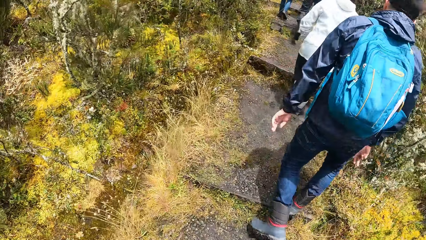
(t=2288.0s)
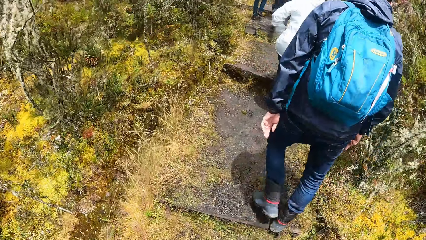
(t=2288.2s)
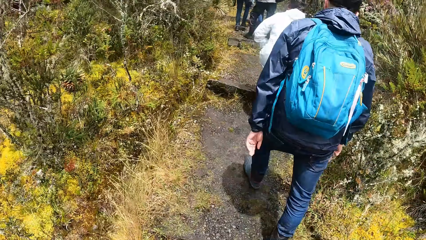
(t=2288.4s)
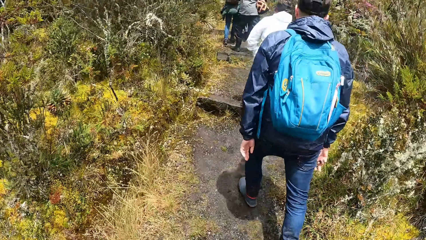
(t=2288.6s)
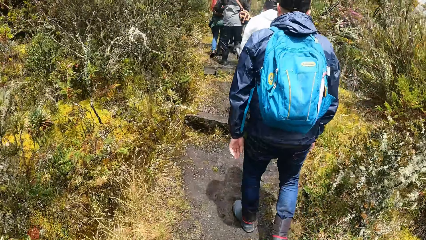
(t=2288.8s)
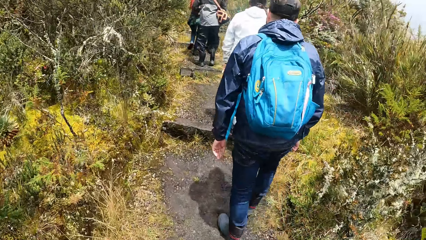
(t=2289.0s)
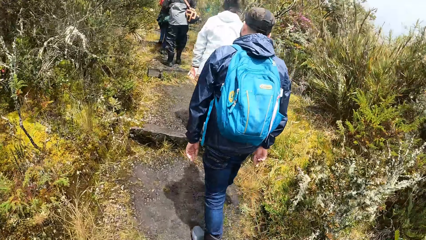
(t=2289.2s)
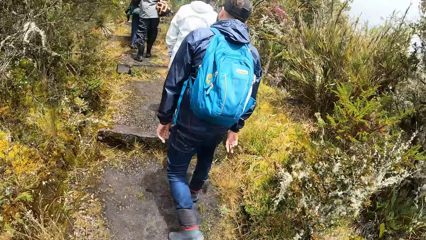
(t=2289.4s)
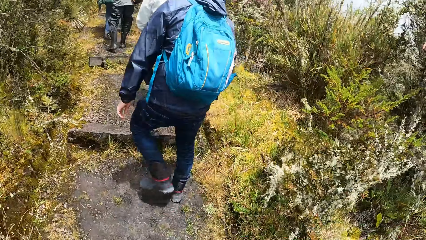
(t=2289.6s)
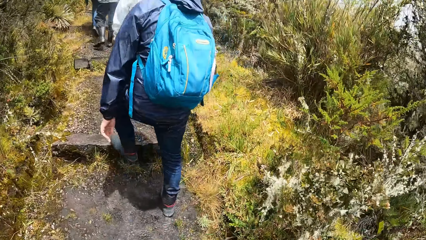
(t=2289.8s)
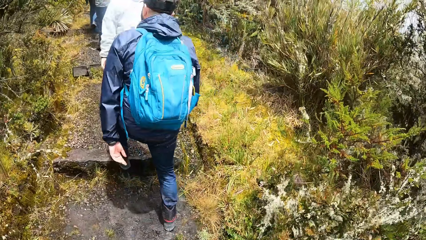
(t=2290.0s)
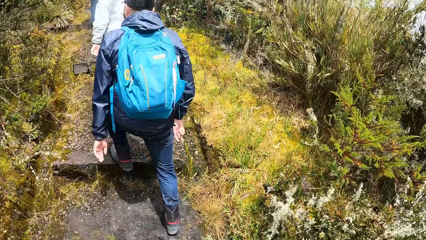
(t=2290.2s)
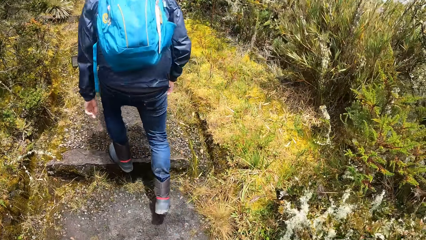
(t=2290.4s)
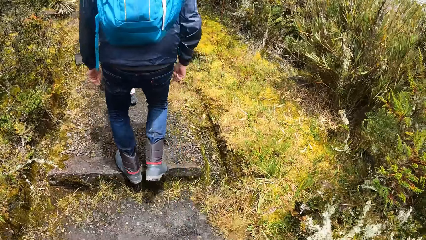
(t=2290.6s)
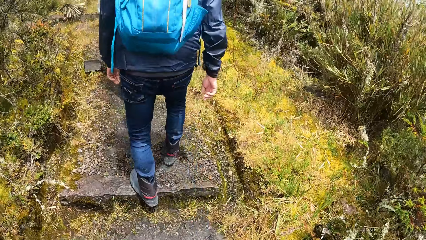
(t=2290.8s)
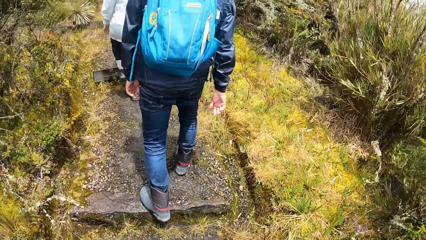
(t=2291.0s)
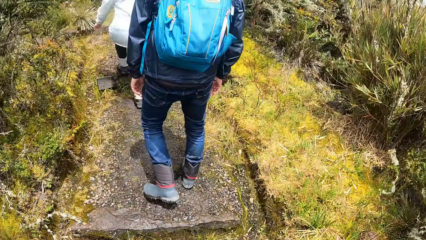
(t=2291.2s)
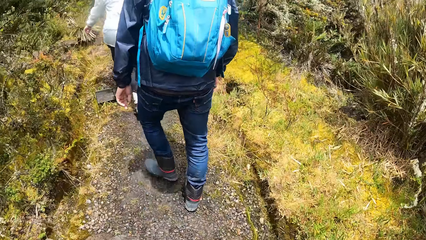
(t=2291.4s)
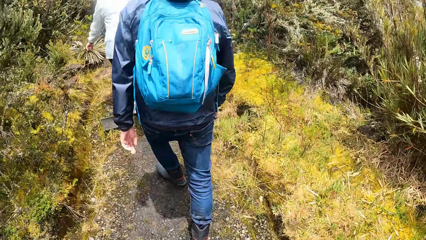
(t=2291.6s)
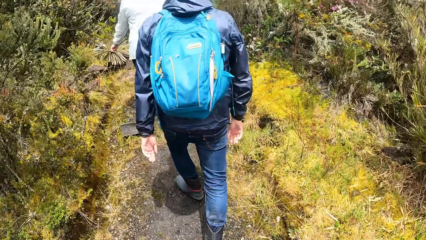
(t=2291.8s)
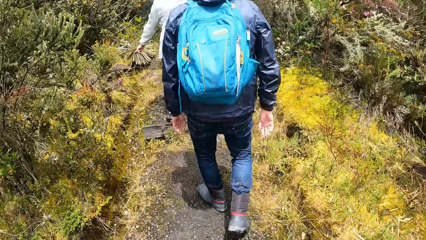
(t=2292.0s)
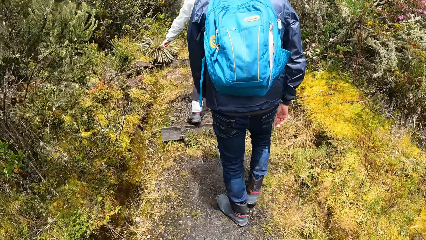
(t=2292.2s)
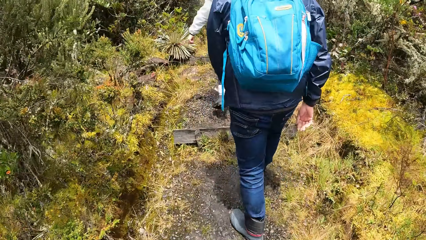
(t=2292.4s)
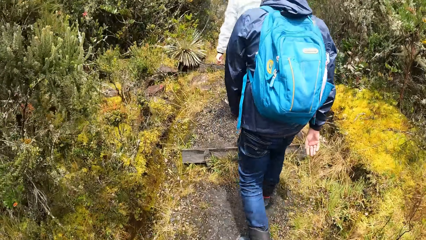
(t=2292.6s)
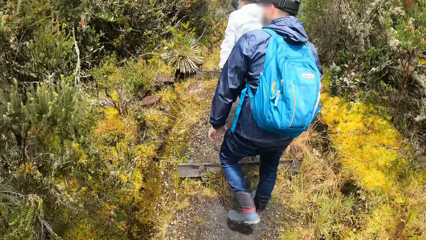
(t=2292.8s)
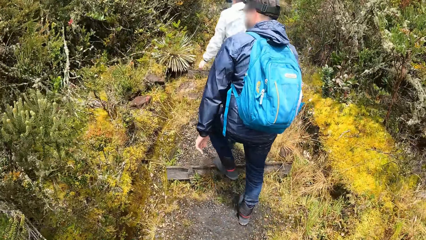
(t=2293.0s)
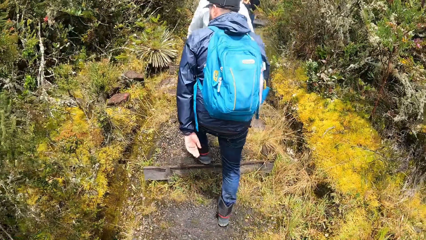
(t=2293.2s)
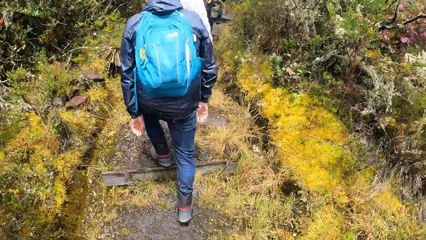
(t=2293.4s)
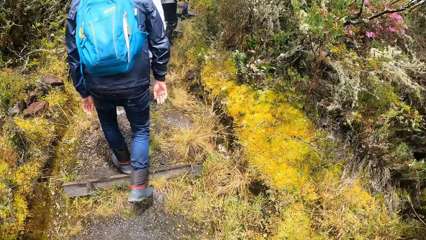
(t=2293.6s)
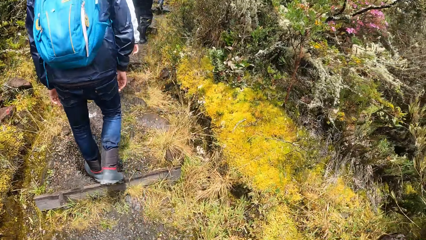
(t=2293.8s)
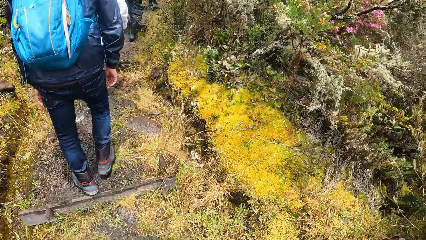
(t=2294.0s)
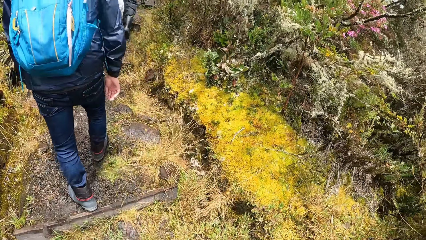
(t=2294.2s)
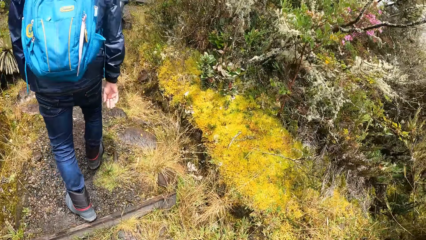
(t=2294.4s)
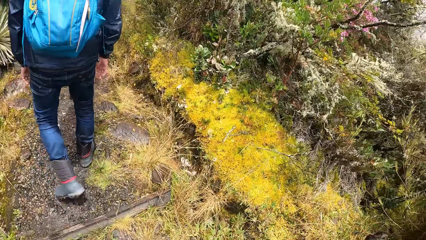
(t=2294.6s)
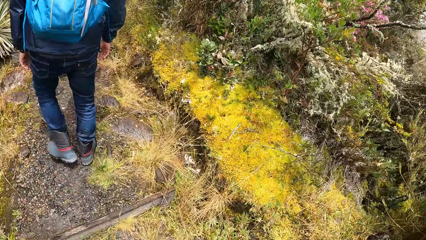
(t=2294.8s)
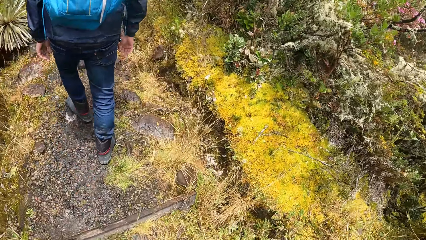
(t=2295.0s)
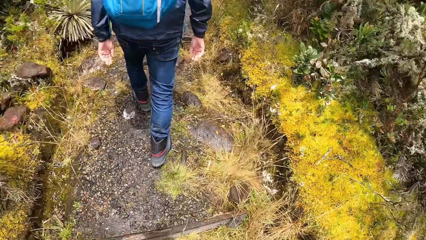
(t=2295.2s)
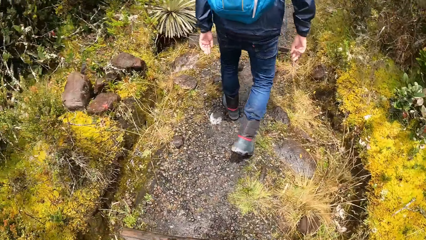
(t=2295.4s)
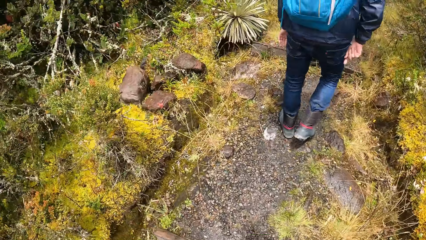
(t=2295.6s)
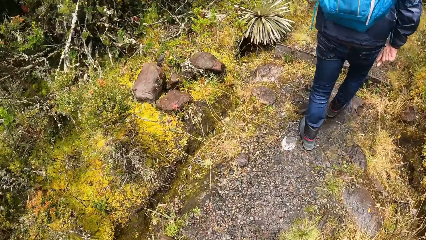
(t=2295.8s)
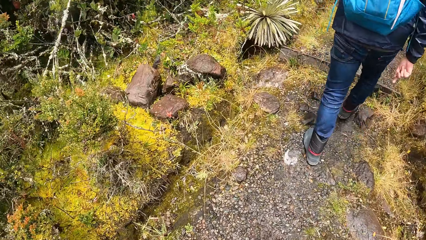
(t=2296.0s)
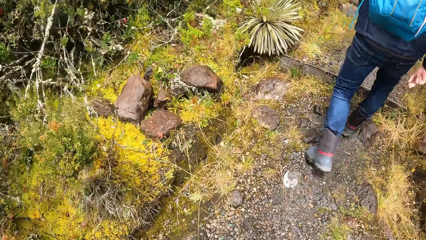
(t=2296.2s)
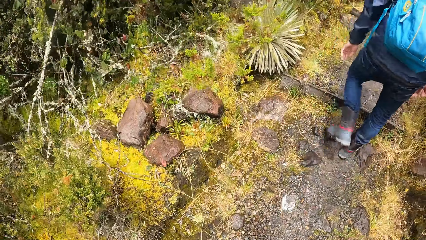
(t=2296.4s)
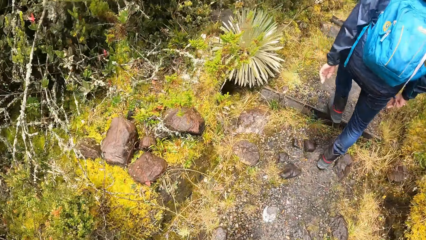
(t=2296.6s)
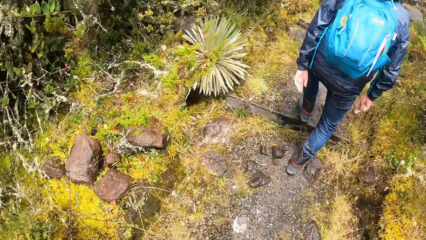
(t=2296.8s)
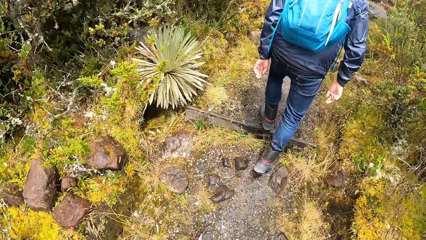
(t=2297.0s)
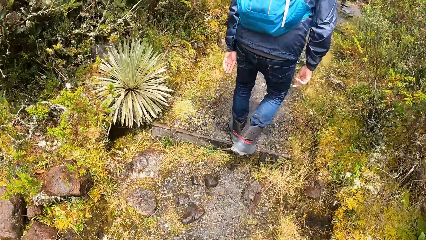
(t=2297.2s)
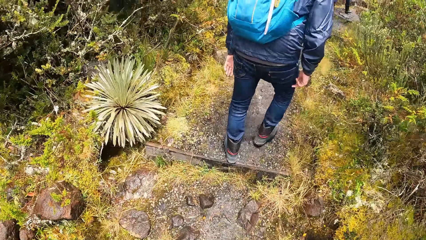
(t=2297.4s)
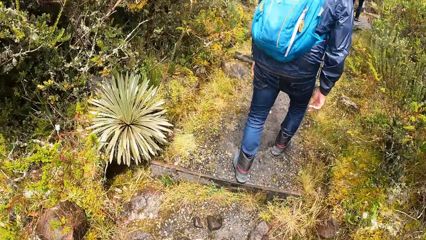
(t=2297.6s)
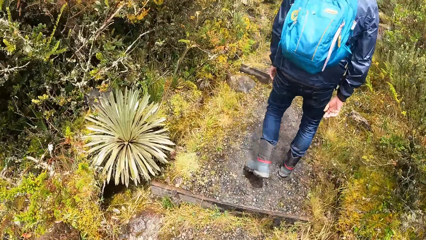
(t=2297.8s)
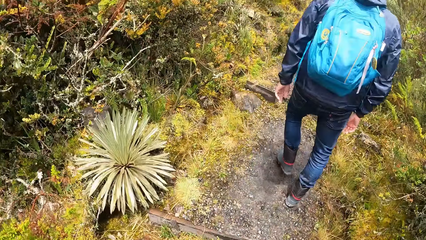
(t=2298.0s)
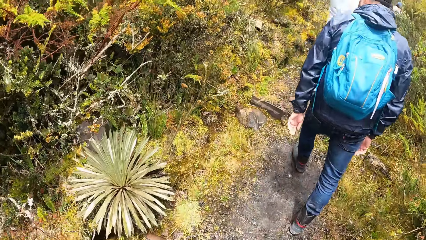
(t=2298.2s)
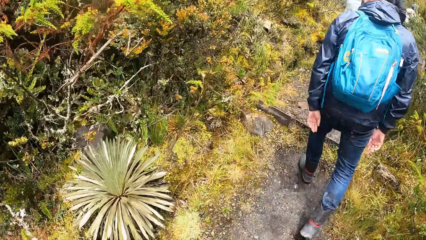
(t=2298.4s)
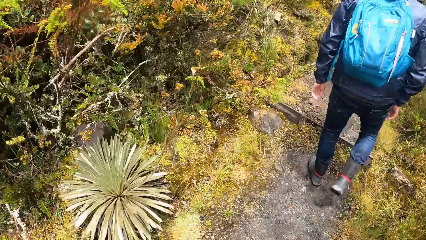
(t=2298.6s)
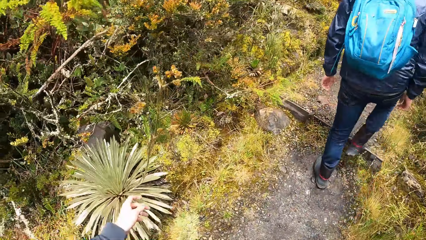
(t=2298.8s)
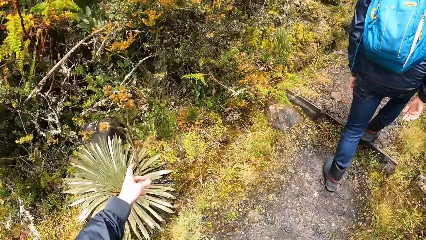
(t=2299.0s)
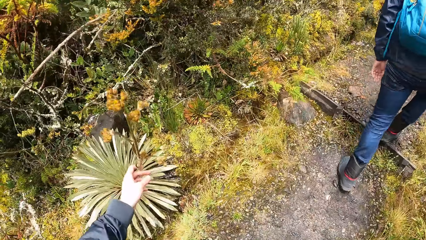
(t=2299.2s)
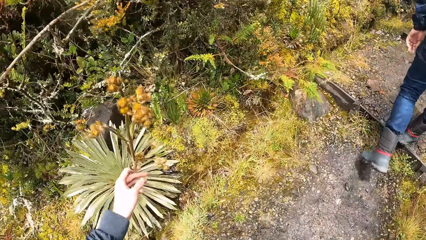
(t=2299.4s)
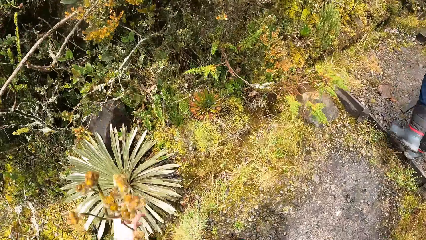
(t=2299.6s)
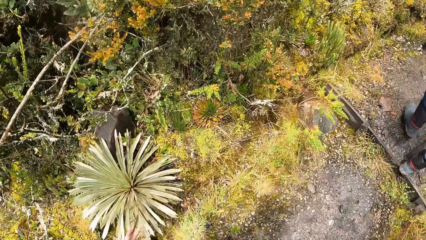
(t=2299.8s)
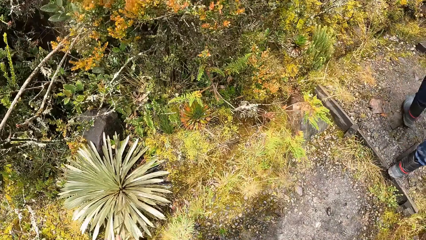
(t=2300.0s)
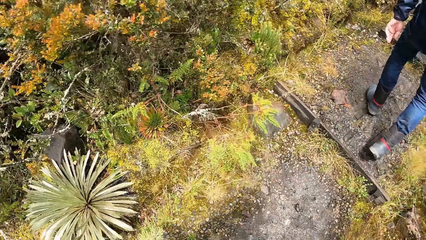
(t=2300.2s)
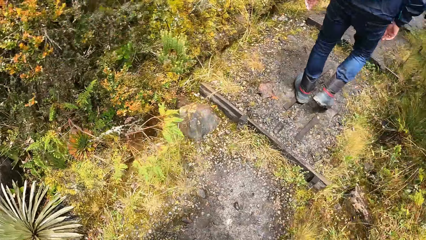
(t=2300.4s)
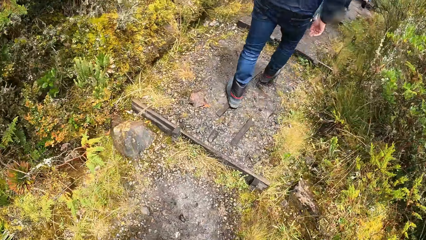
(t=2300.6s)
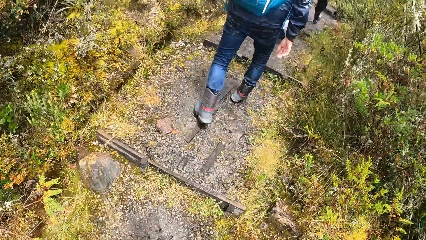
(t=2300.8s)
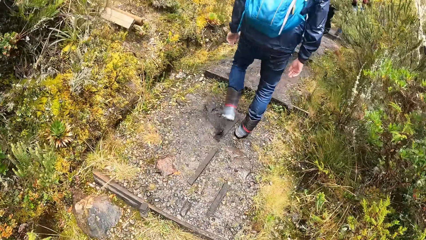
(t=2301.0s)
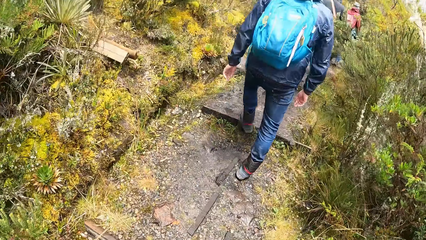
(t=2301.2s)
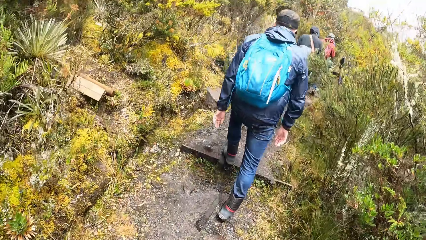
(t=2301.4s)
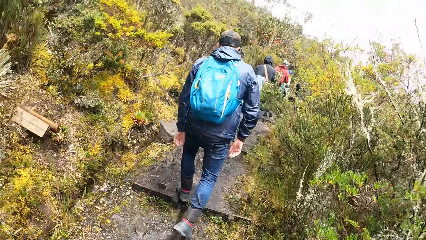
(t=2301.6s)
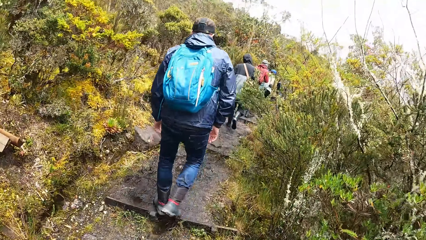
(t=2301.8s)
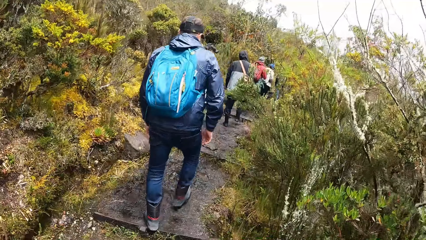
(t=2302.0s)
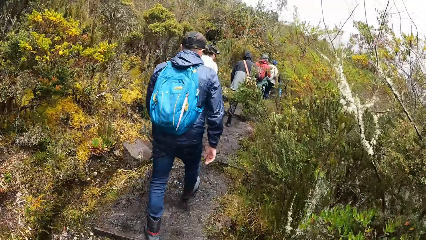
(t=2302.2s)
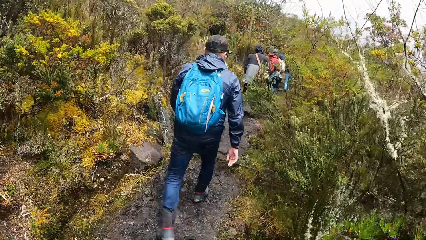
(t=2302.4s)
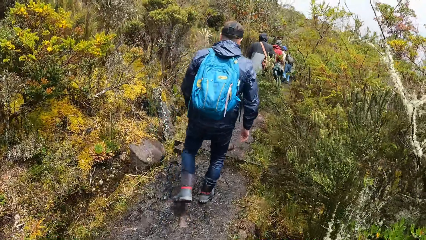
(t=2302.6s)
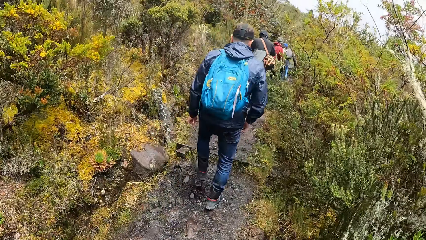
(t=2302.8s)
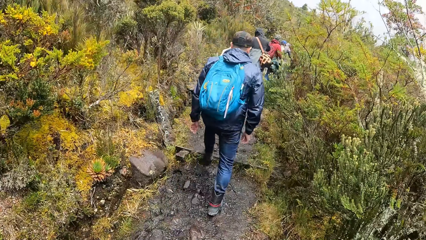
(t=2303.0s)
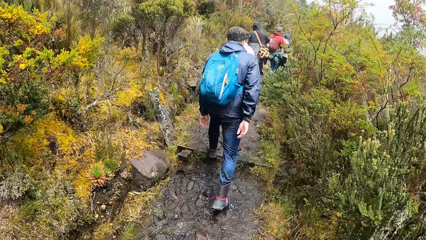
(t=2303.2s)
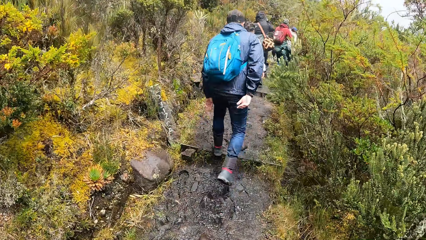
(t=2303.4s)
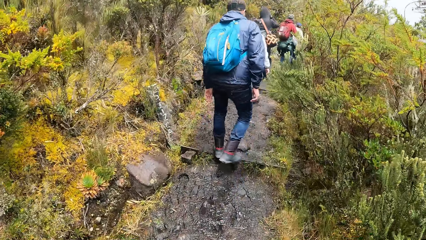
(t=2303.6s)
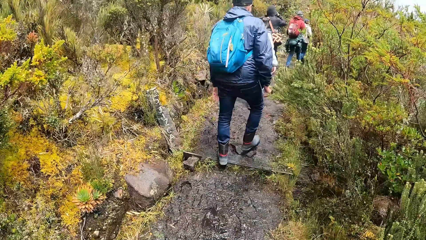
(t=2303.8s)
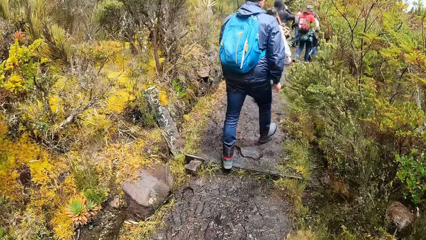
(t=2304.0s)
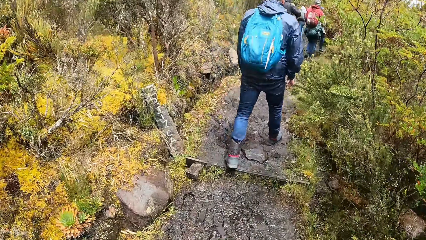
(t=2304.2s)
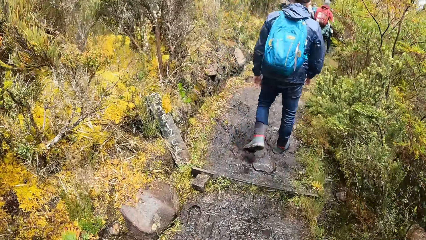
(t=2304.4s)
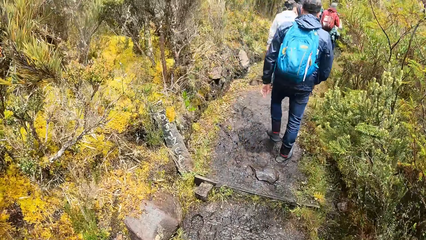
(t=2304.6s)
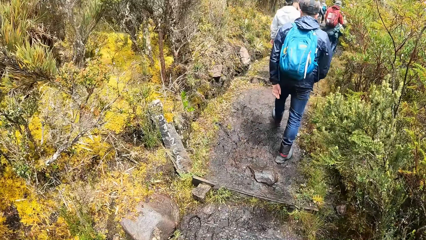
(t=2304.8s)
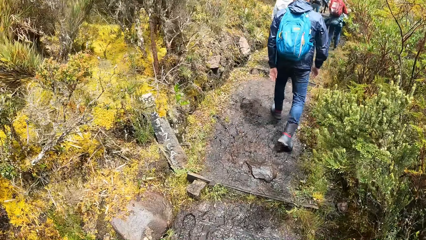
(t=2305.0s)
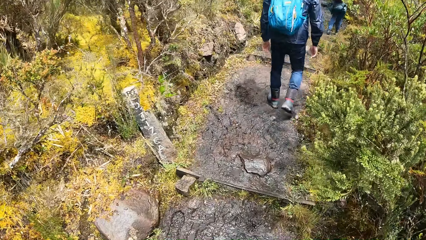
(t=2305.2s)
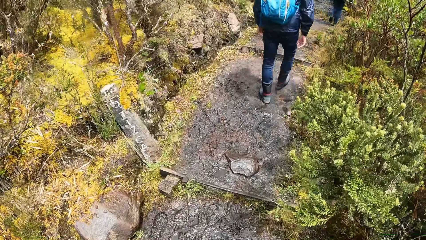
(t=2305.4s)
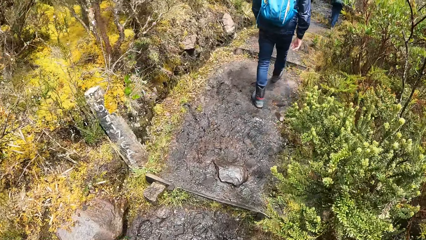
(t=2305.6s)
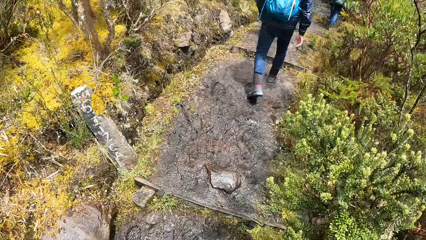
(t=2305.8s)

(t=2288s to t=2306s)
The camera wearer touches a fern in the forest with his left hand. He stops walking. He walks up the hill through the pathway.
